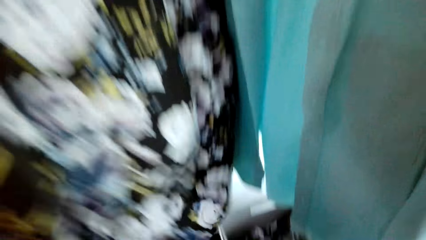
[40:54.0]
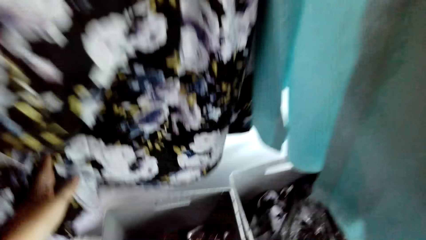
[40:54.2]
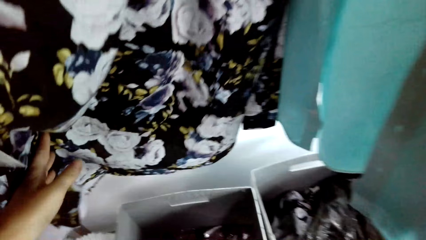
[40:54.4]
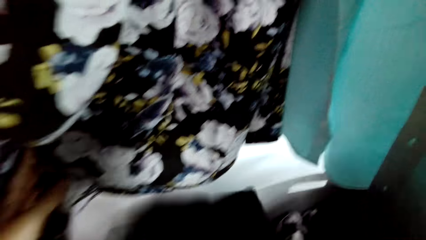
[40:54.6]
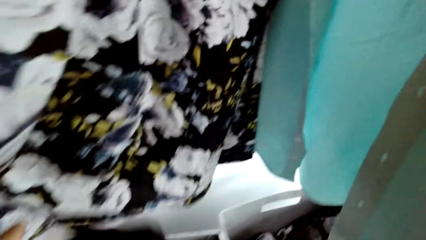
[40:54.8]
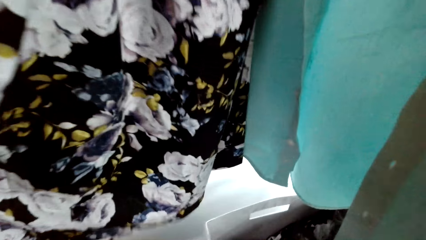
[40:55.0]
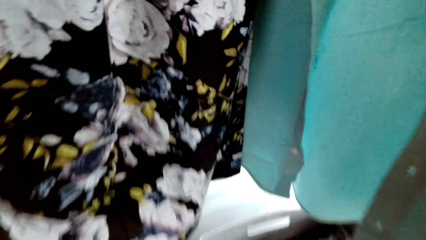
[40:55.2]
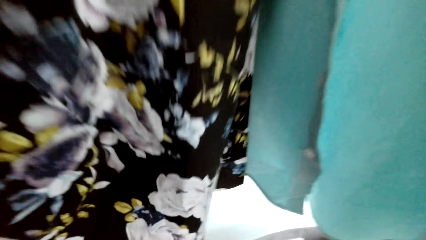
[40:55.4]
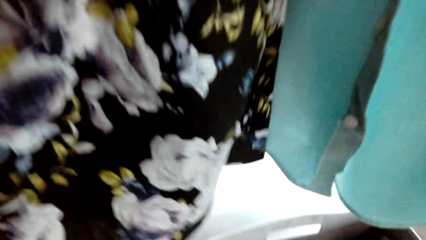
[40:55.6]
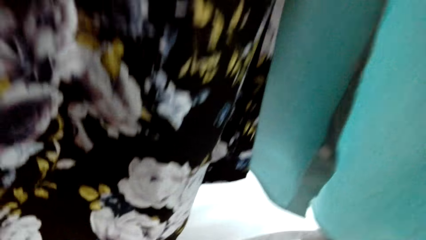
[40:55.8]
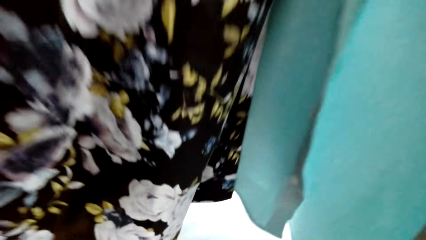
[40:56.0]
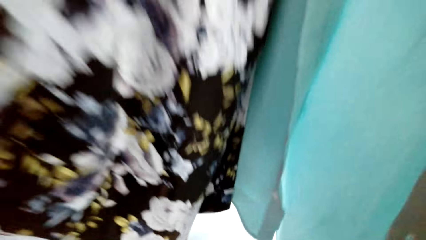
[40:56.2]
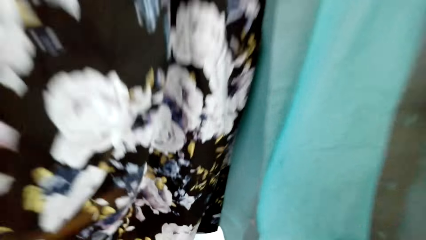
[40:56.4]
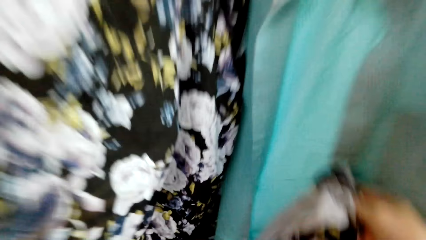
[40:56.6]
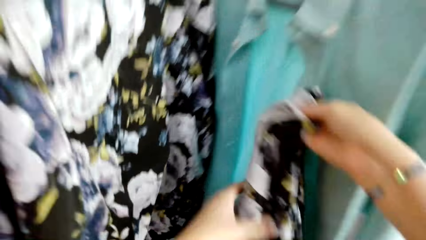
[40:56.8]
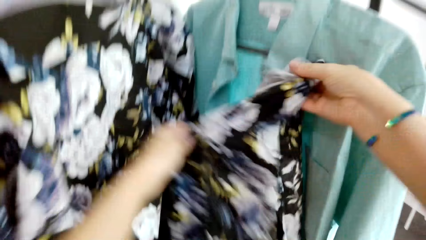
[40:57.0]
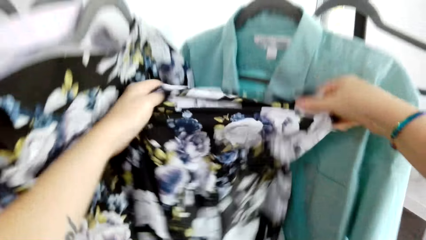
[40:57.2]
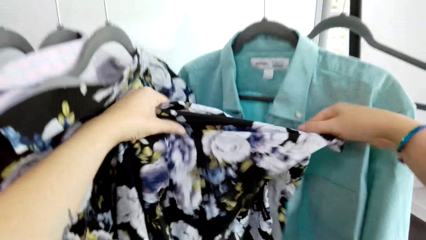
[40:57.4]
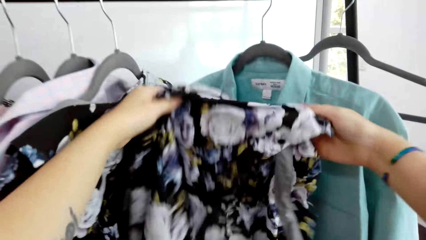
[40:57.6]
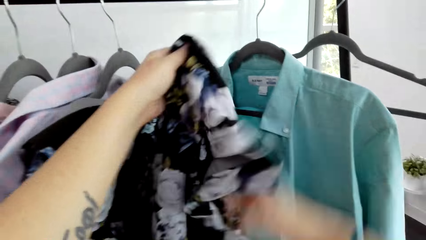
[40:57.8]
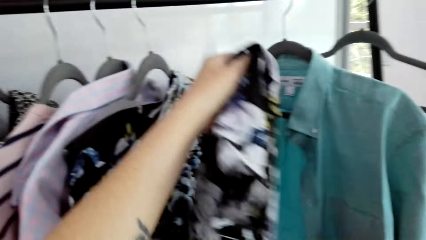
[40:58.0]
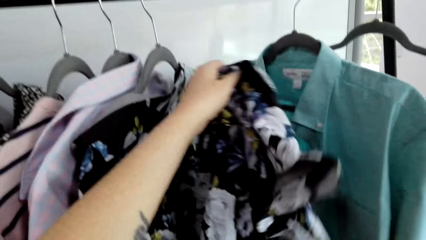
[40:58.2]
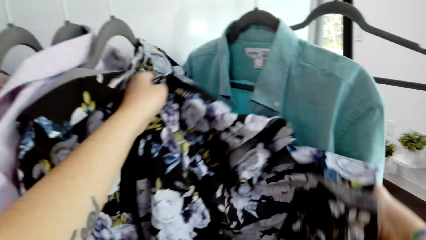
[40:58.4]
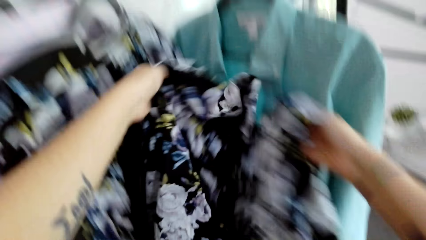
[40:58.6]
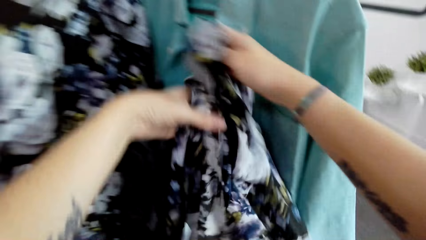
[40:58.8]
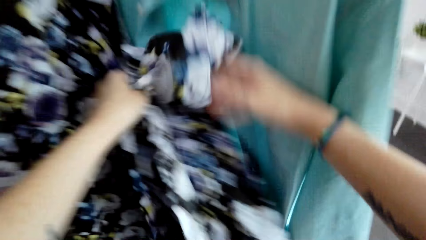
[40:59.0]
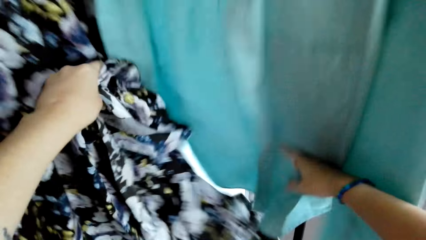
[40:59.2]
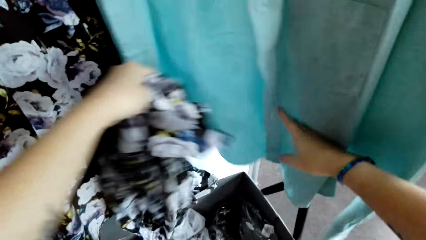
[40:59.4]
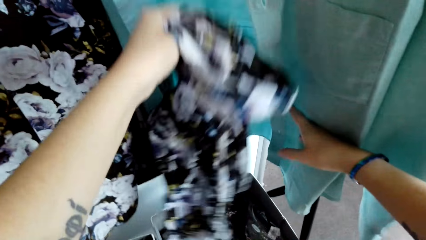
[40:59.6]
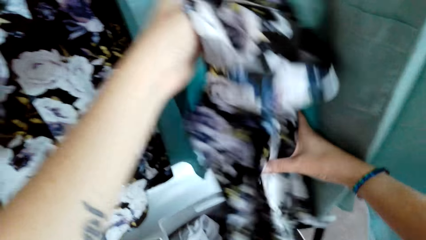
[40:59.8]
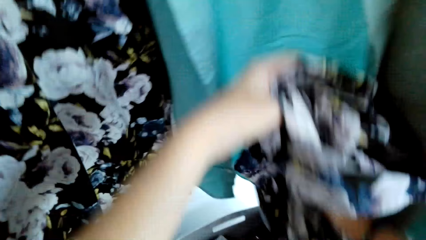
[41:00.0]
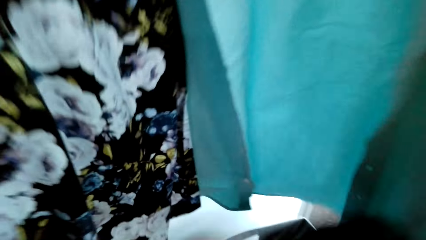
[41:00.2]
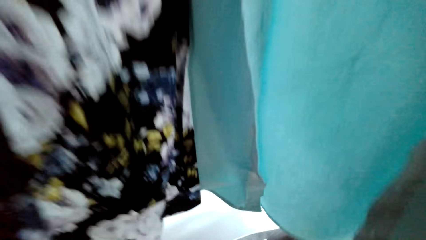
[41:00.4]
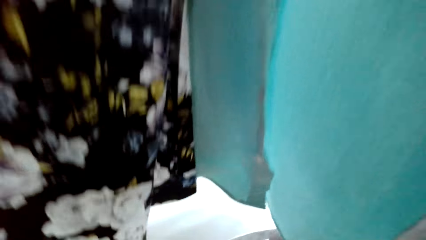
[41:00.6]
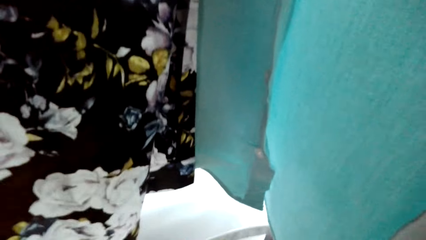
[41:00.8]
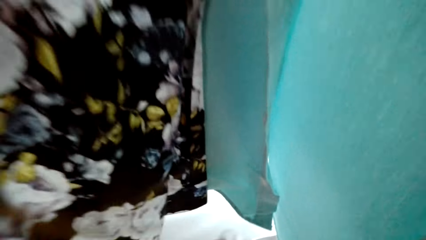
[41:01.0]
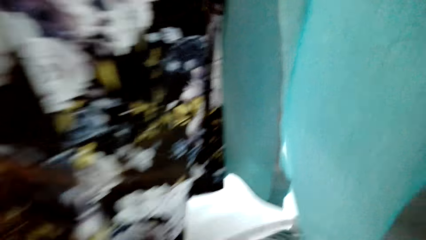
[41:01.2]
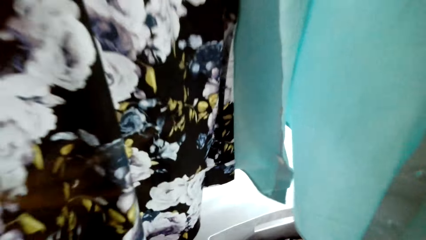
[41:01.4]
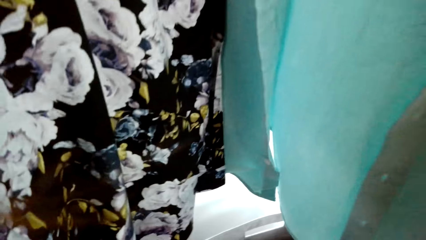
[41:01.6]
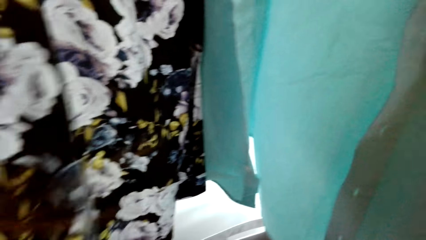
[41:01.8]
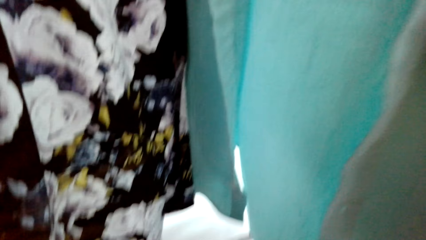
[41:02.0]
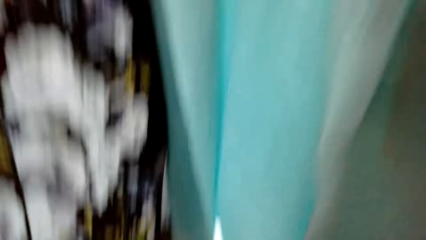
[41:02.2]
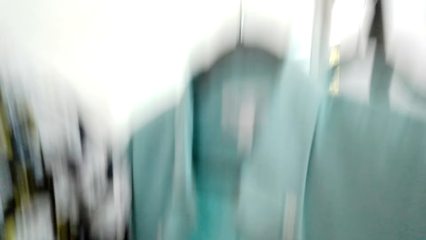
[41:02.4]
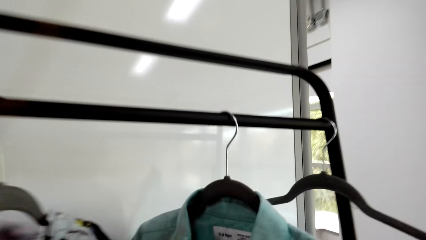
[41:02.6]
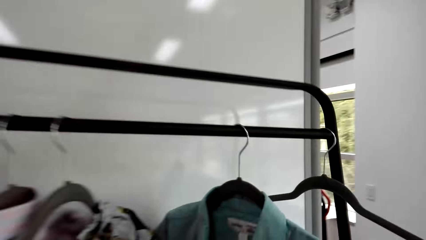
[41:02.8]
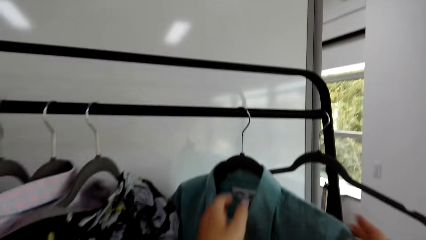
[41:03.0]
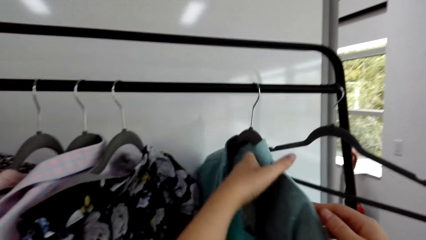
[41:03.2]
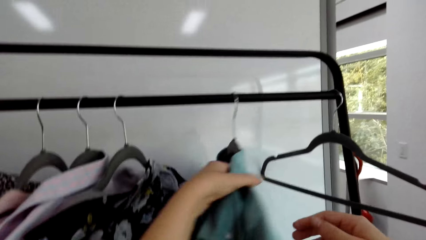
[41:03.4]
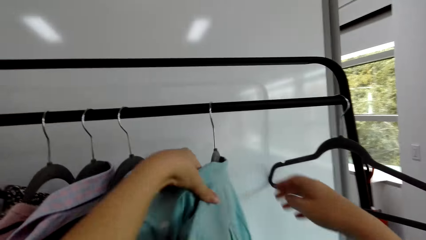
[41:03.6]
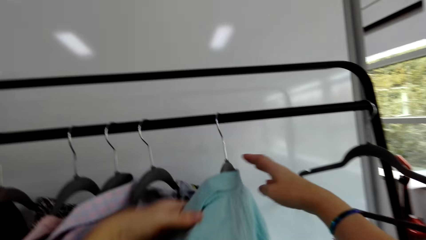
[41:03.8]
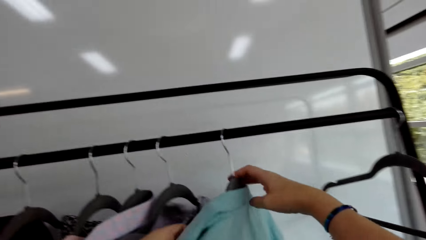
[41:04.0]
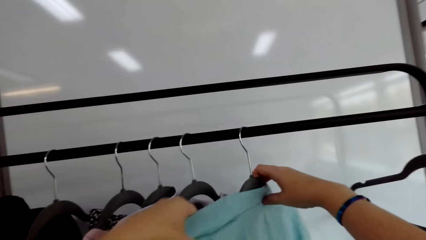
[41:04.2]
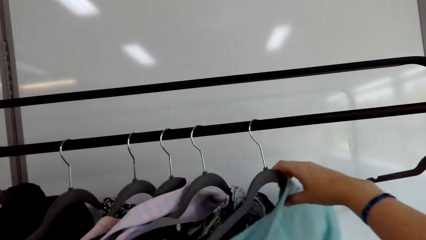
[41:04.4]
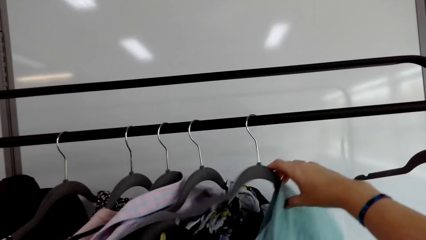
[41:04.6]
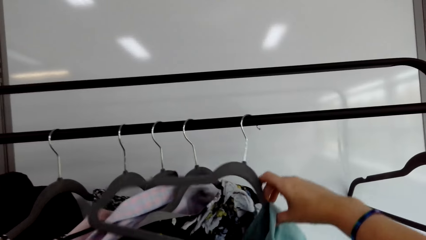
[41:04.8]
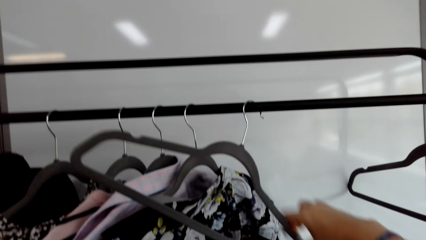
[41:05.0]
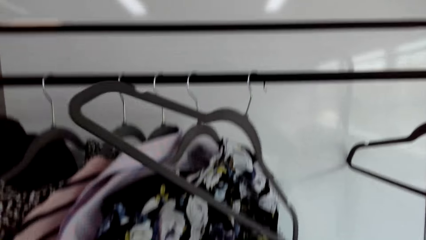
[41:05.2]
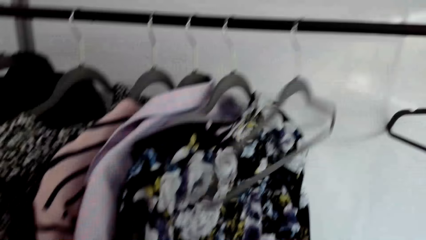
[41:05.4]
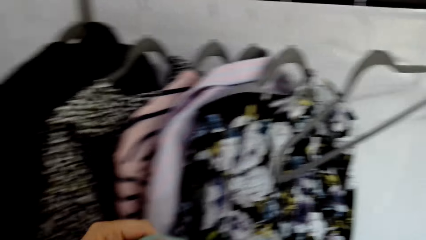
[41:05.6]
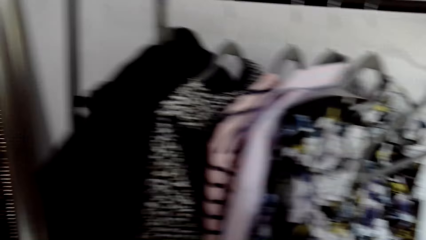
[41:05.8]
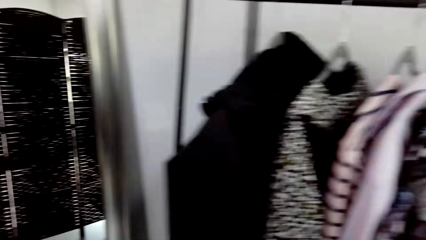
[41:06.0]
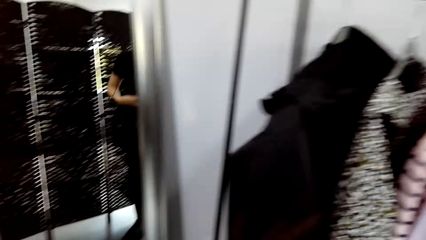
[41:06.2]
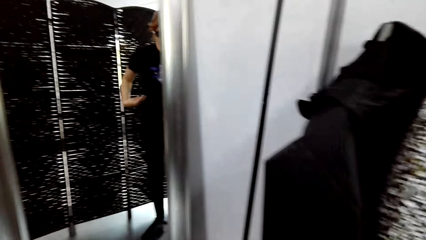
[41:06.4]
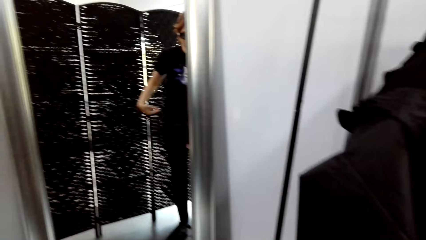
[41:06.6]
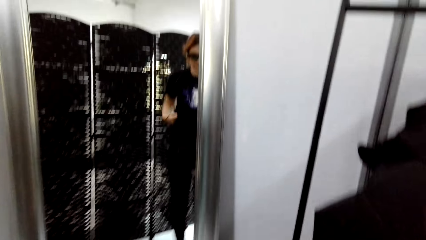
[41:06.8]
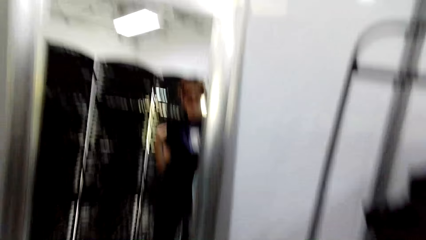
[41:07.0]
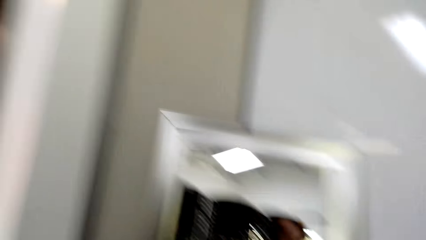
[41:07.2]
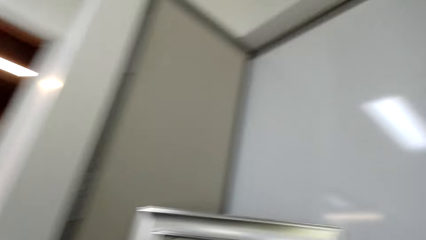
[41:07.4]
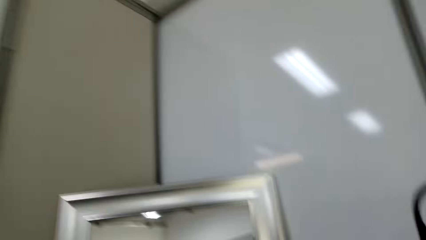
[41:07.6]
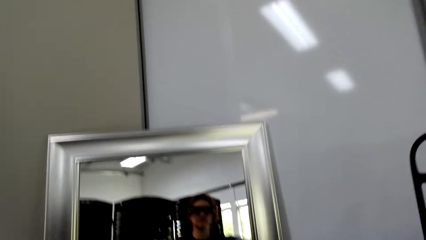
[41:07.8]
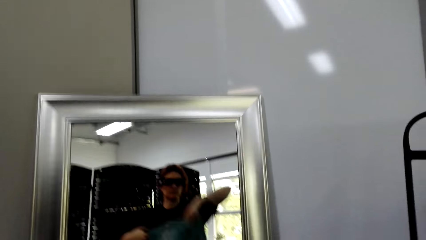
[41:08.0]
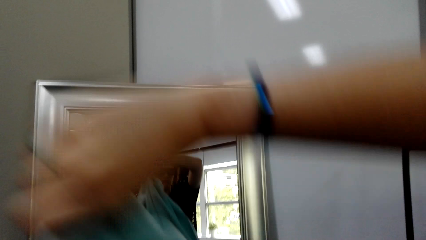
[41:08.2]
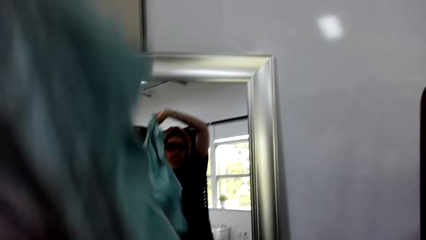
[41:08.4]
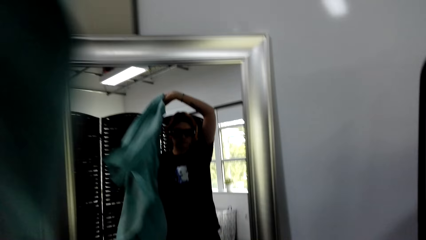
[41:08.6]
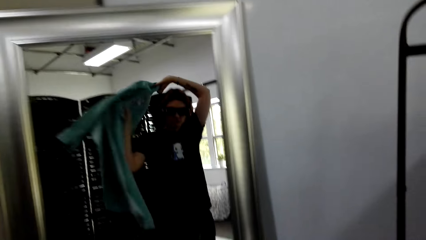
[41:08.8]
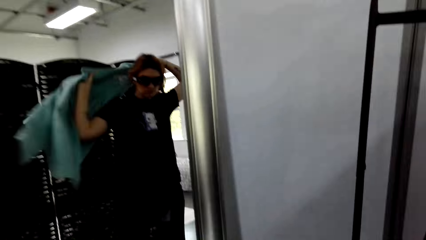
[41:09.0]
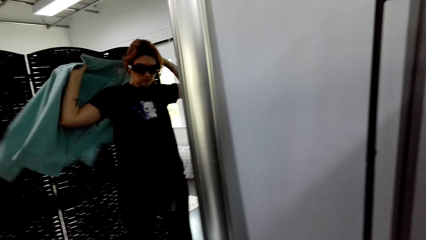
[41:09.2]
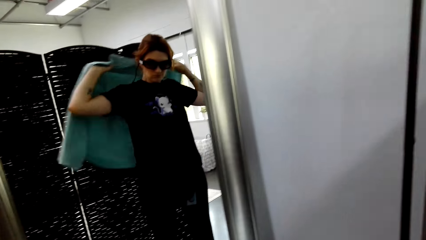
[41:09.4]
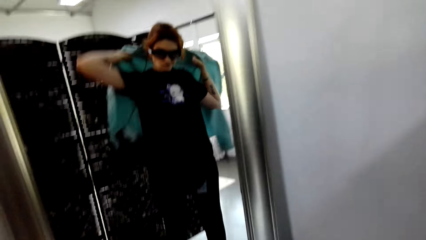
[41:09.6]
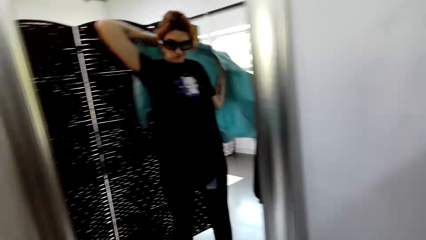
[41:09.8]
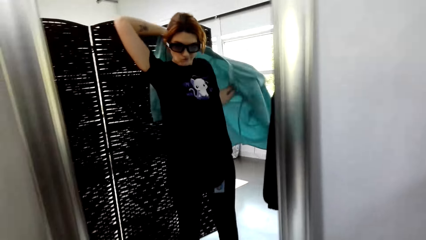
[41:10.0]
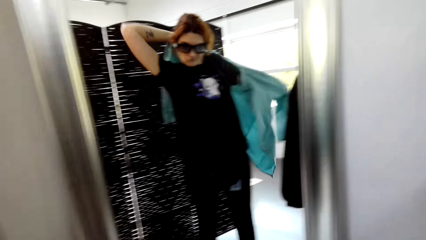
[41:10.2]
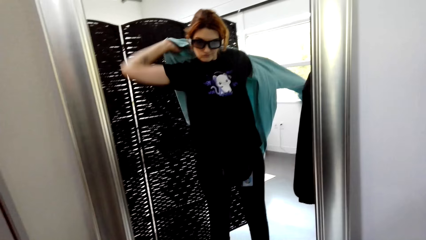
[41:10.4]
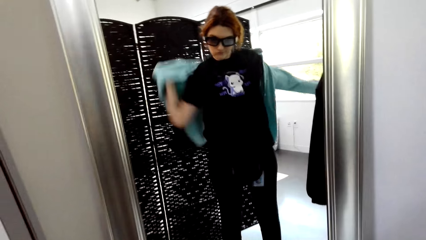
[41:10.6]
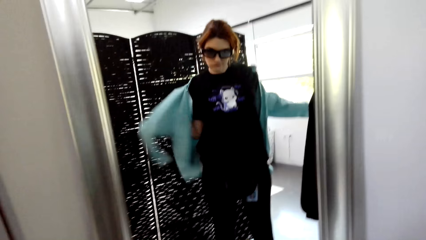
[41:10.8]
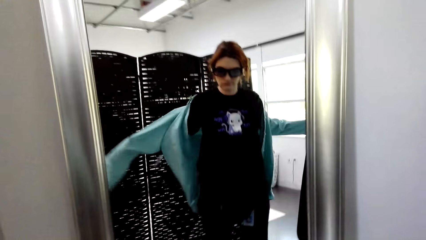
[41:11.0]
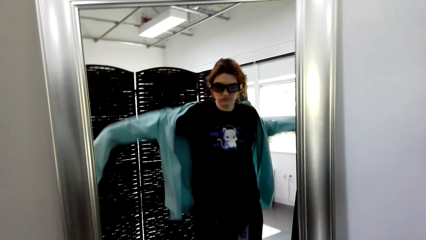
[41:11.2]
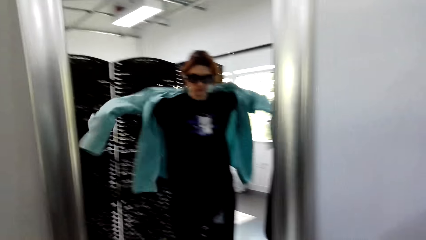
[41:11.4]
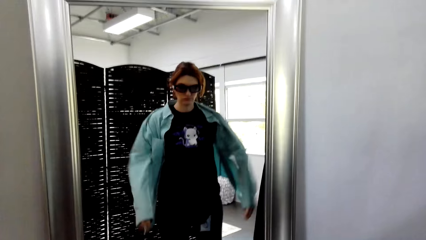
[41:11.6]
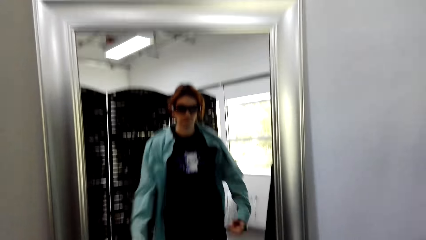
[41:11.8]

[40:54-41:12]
The camera wearer puts the sweatshirt back in the box. They grab a floral blouse. They hold up the shirt. They look at the floral blouse. They put the floral blouse down. They put the shirt in the box. They remove the blue blouse from the hanger. They move the shirts. They hold the blue blouse. They wear the blue blouse. They look at themselves on the mirror.
